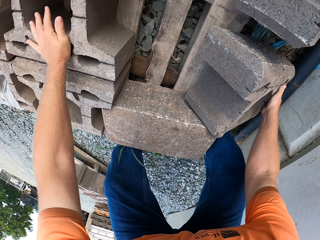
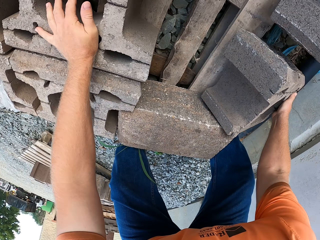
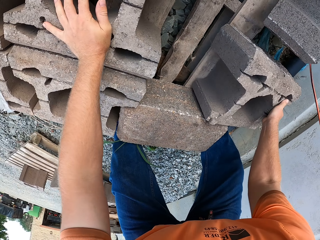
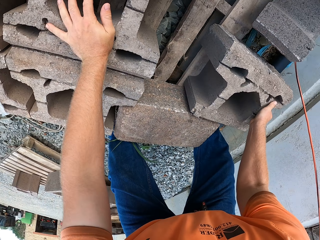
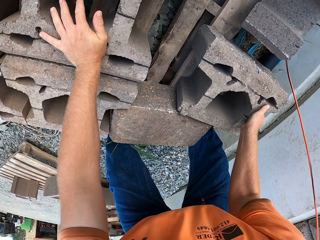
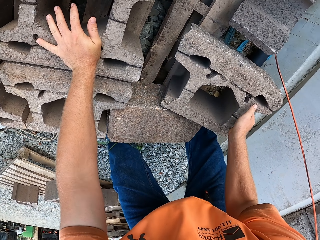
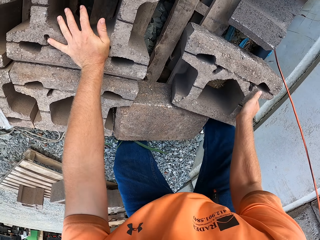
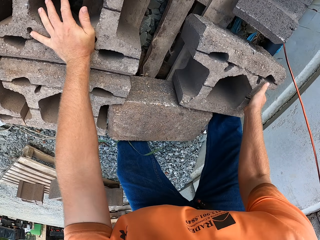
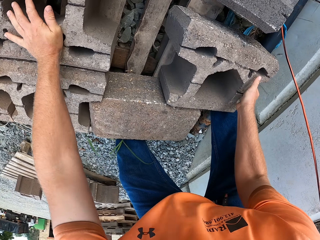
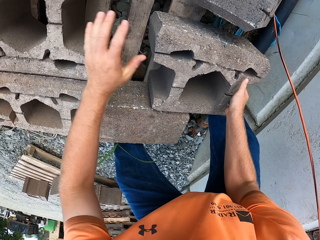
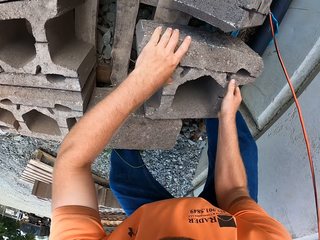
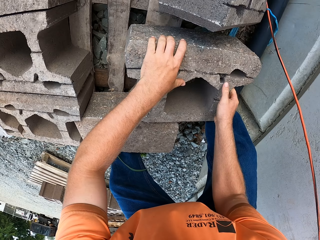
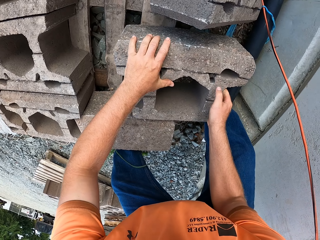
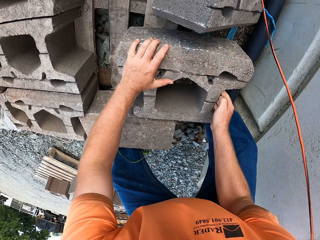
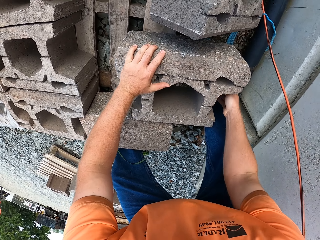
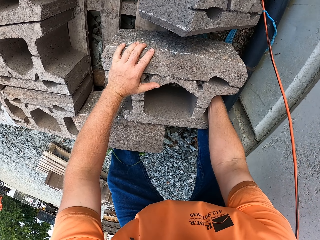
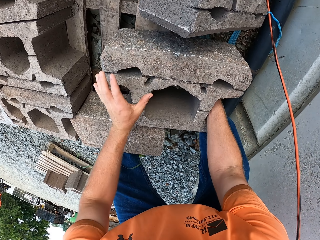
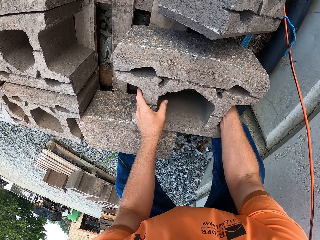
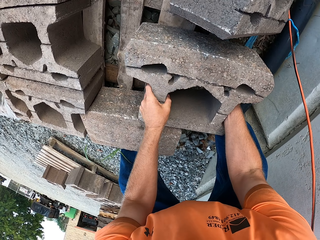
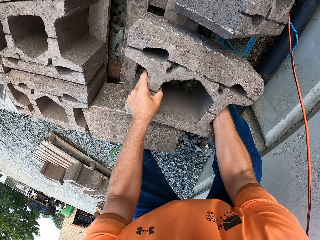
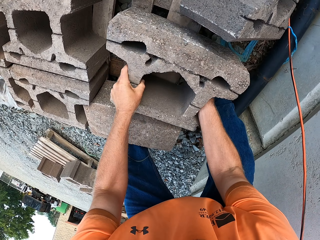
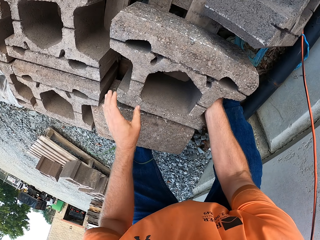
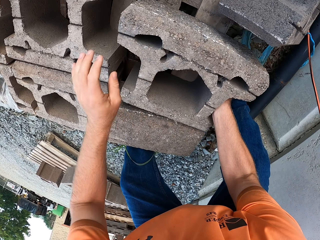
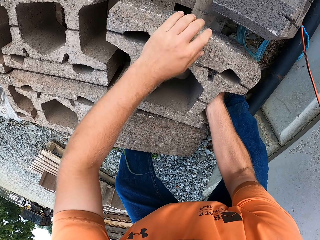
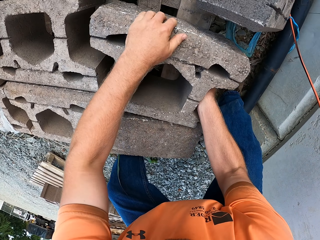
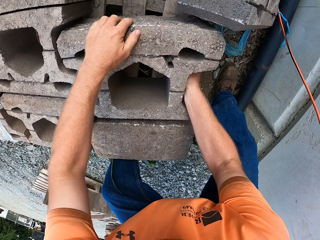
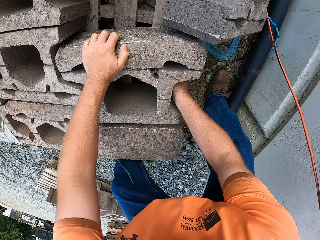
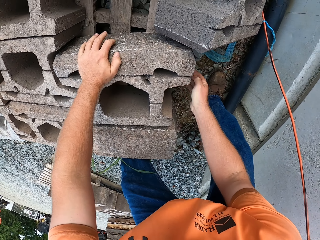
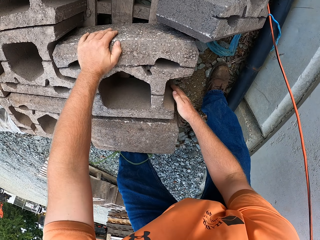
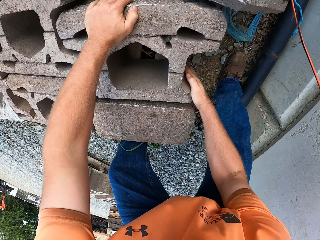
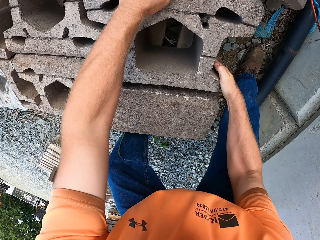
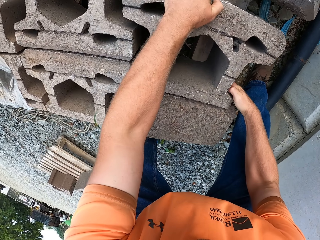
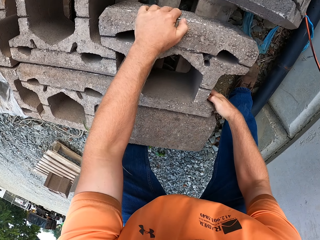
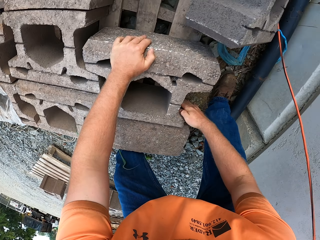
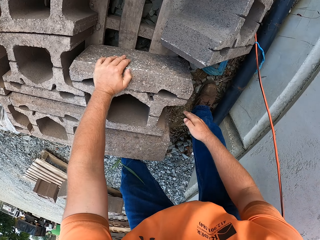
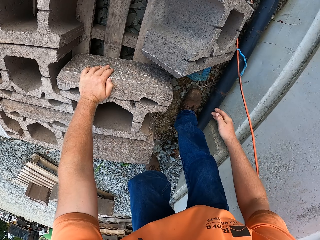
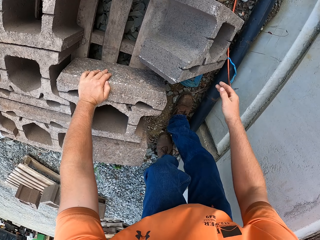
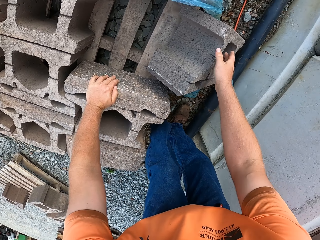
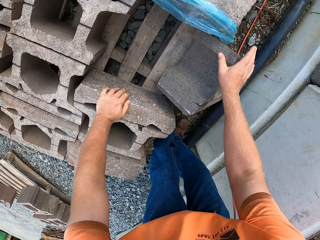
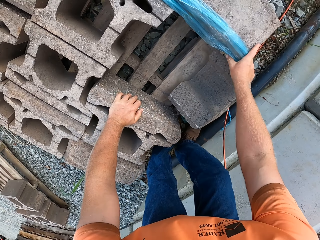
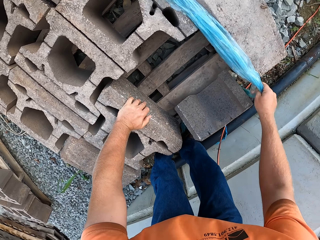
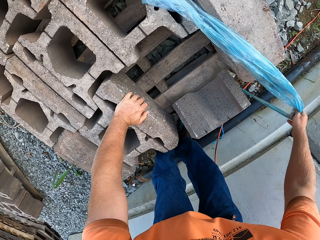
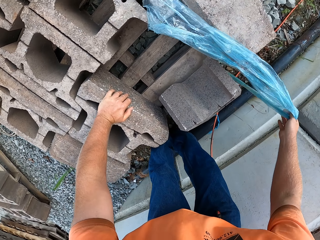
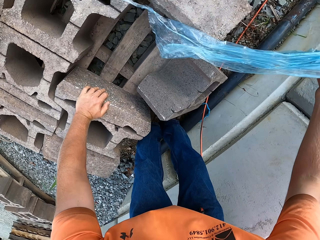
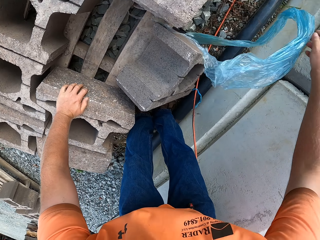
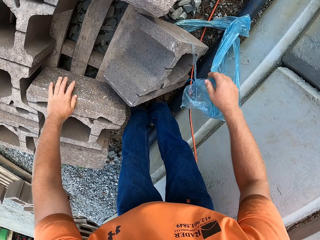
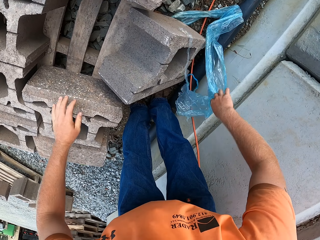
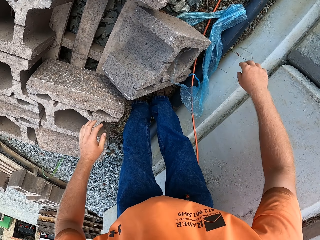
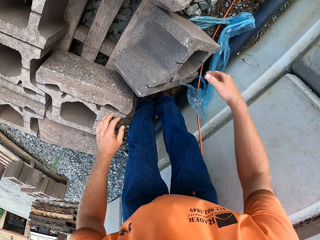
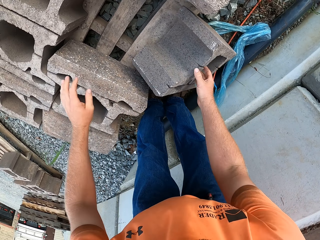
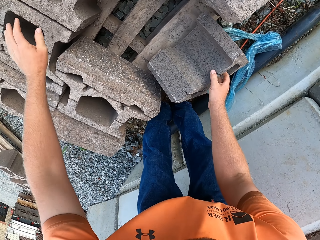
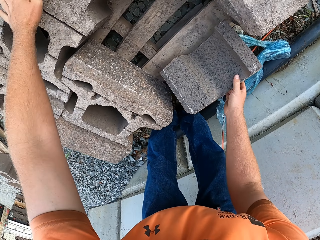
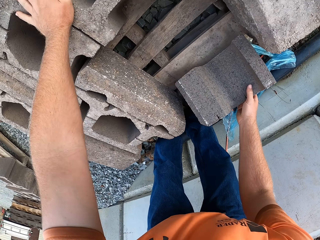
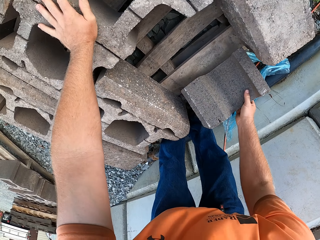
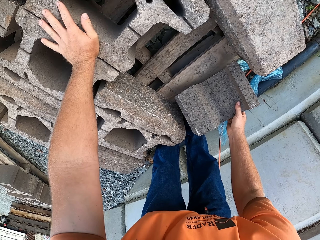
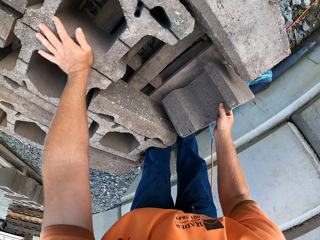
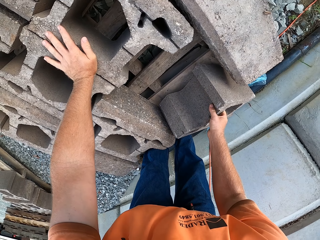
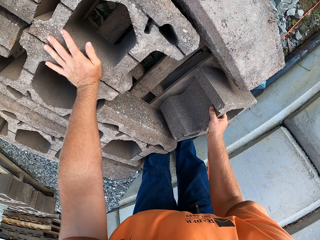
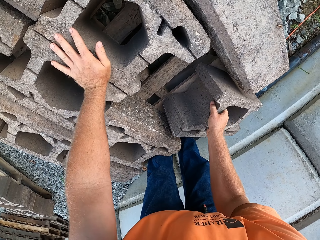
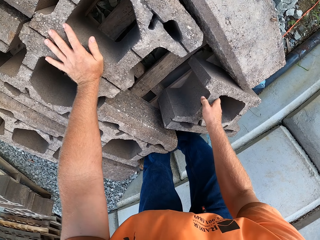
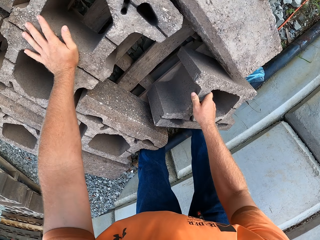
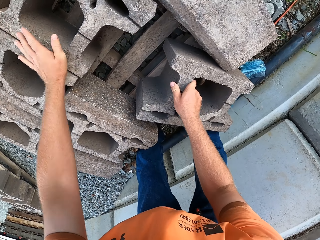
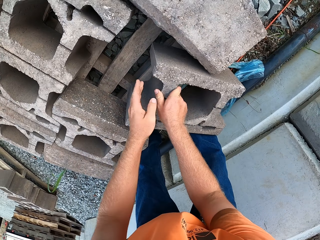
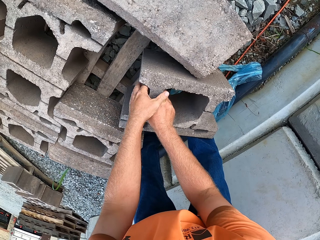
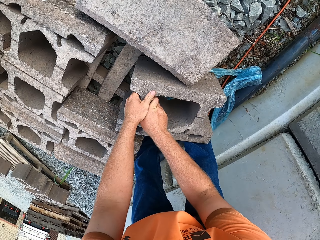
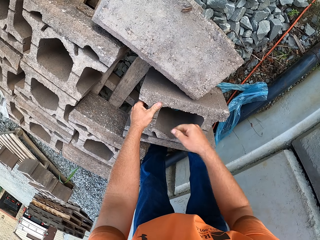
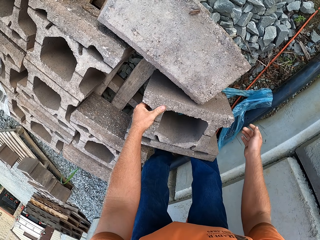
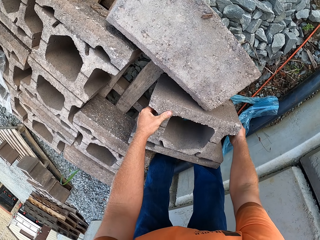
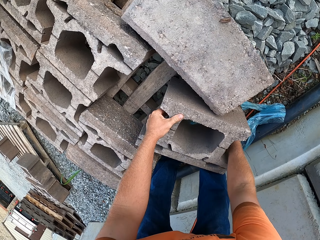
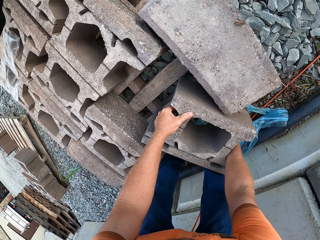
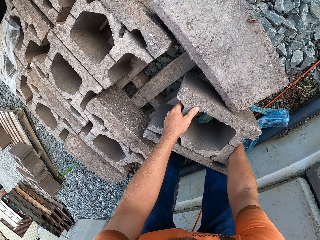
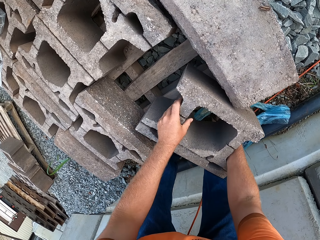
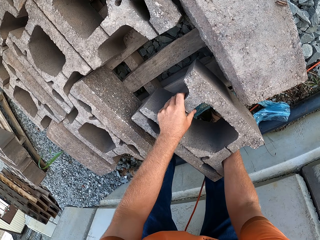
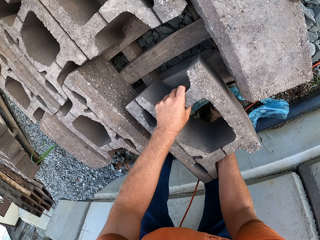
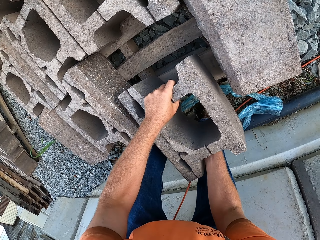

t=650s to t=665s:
The camera wearer places his left hand on a block. He adjusts the block in his right hand. He adjusts the block in his right hand with both hands. He pushes a brick. He holds the block with his right hand. He picks up a nylon from the block with his right hand. He holds the paper. He drops the nylon in his right hand on the ground. He adjusts the block in his right hand. He places his left hand on the block. He picks up the brick. He adjusts the block in his right hand with both hands.

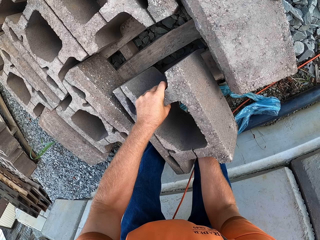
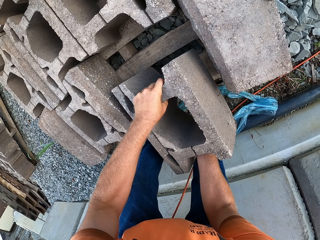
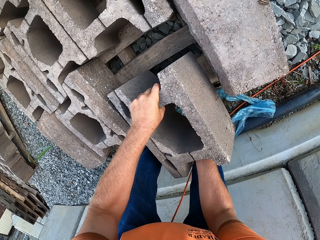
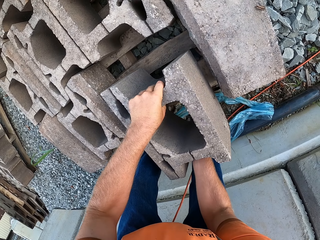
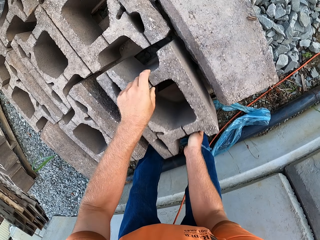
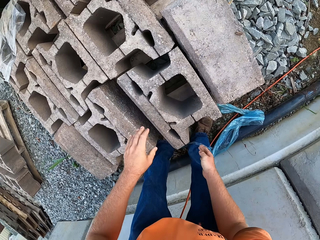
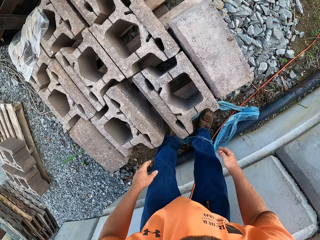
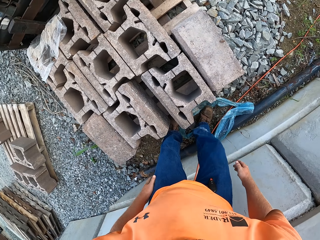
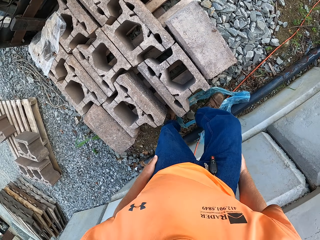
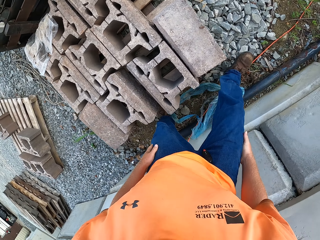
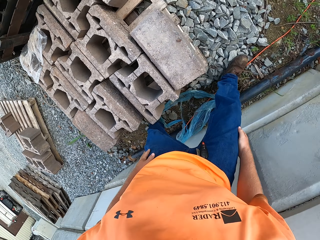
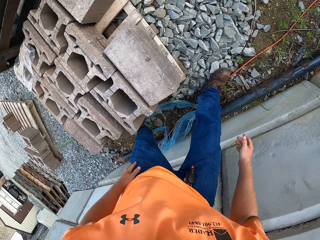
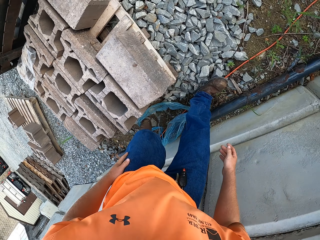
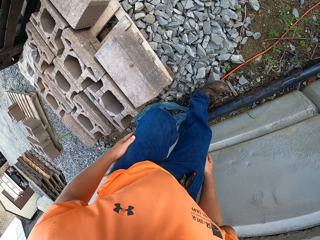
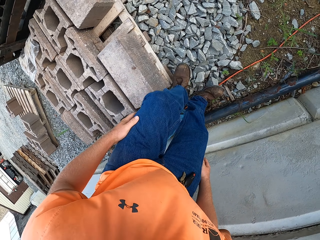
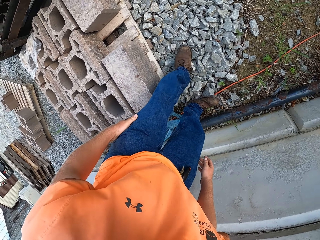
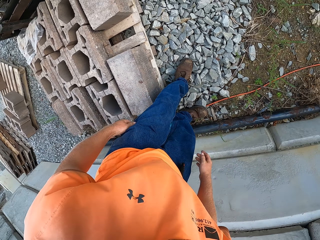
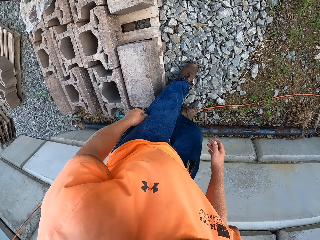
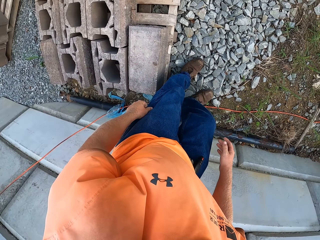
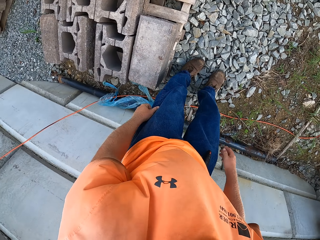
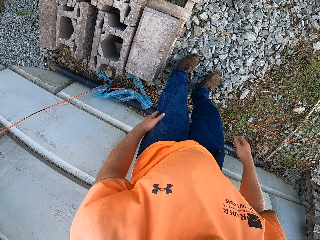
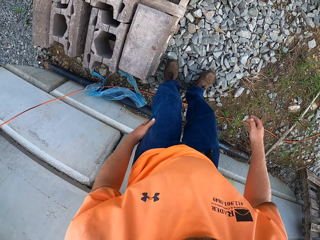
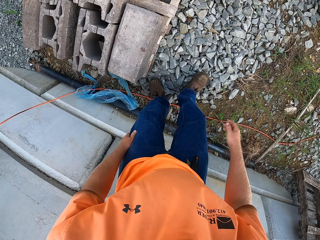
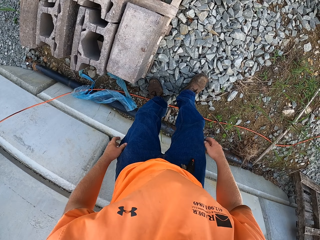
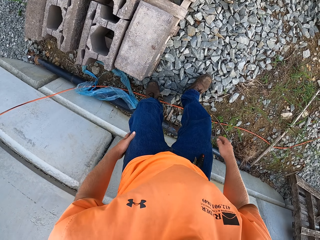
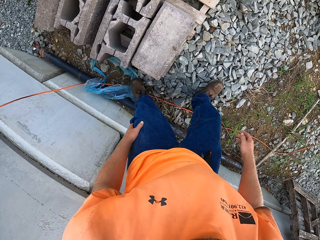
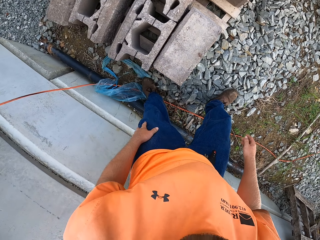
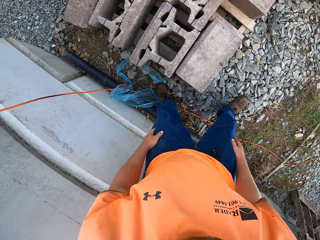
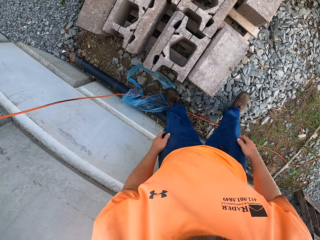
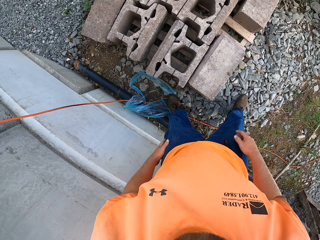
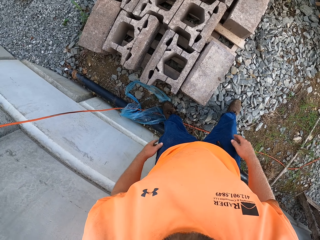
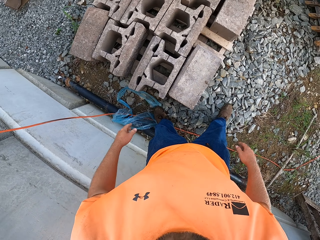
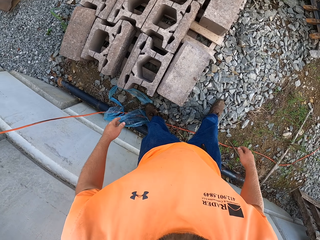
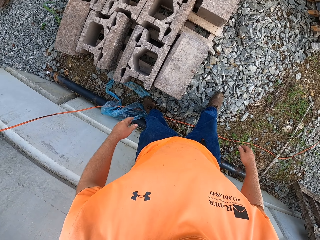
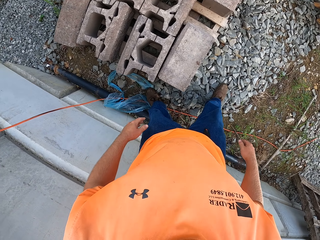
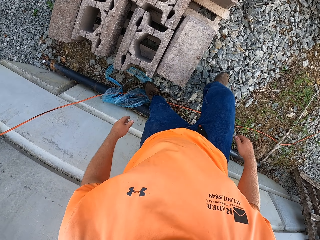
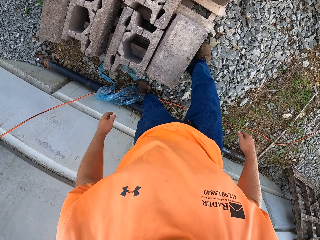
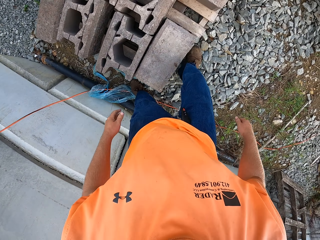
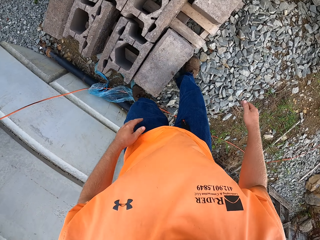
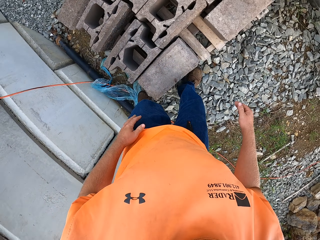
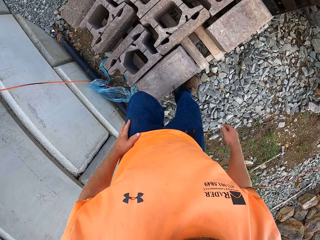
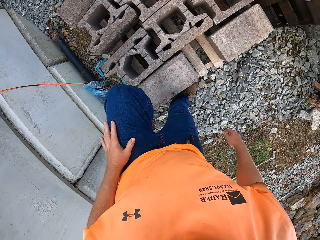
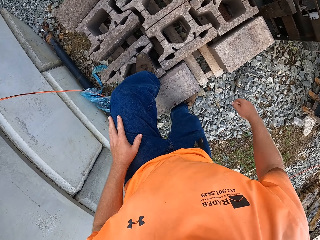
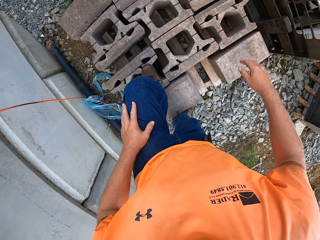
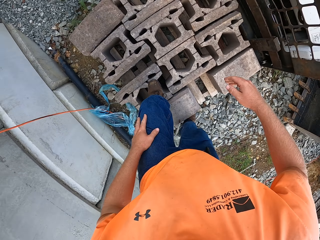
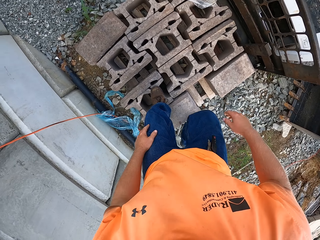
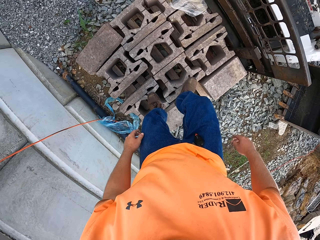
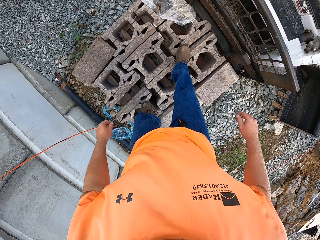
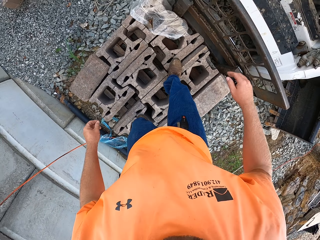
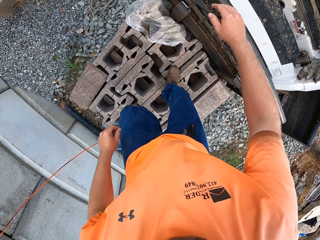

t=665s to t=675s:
The camera wearer drops a brick. He wipes his left hand on his pant. He walks around the site. He climbs the blocks. He walks on the bricks.
